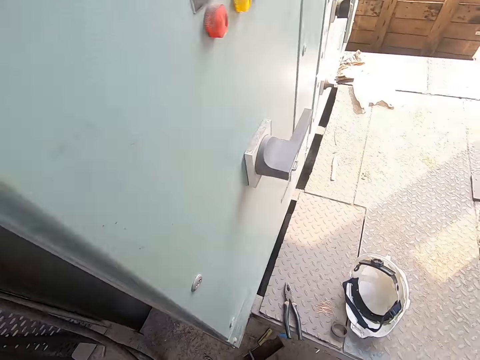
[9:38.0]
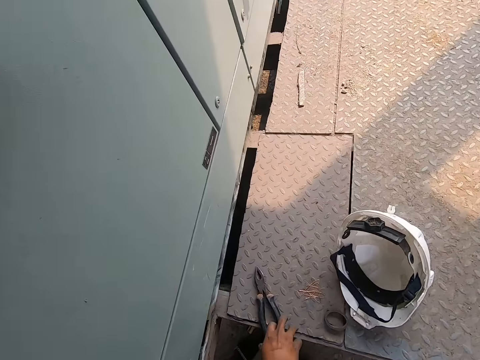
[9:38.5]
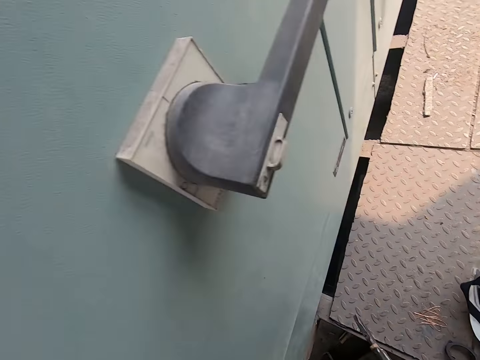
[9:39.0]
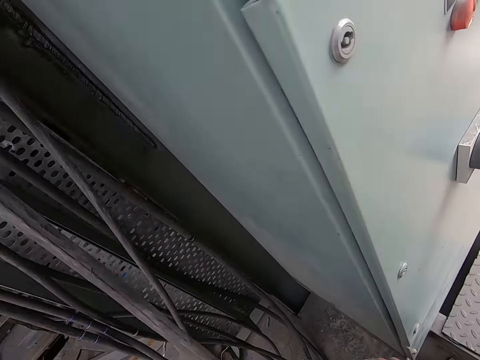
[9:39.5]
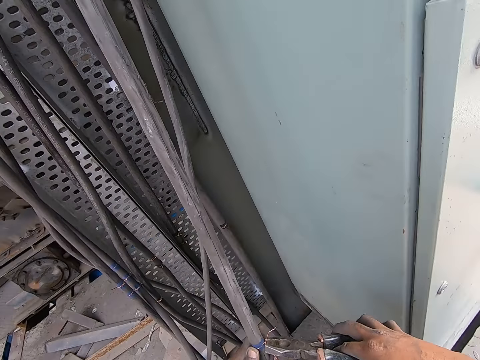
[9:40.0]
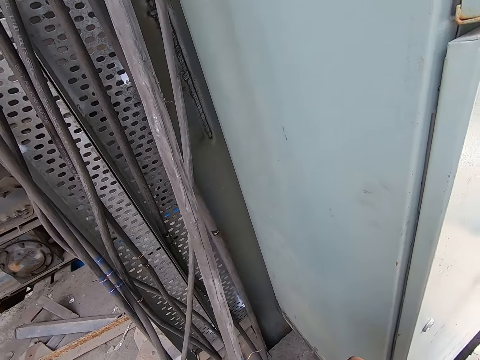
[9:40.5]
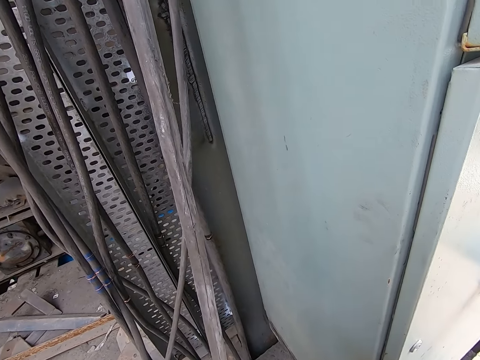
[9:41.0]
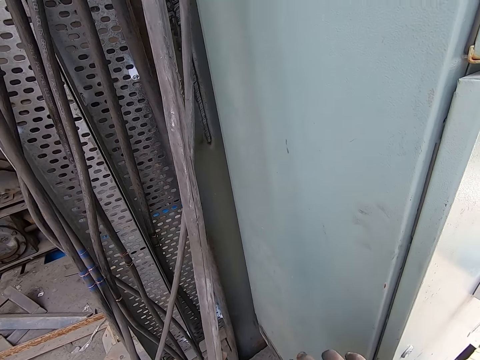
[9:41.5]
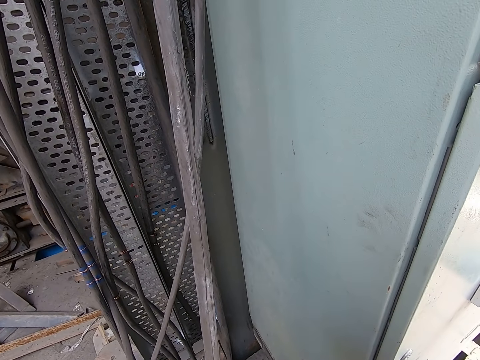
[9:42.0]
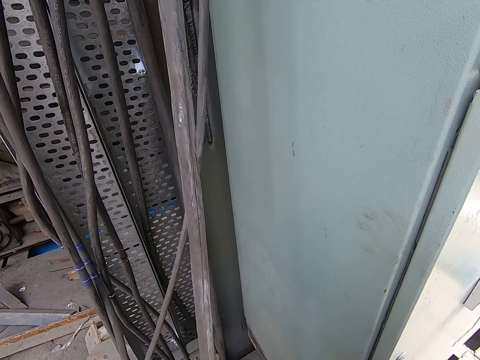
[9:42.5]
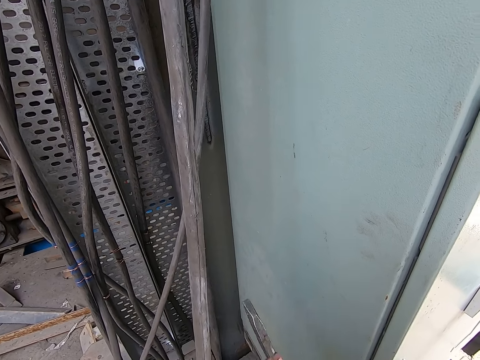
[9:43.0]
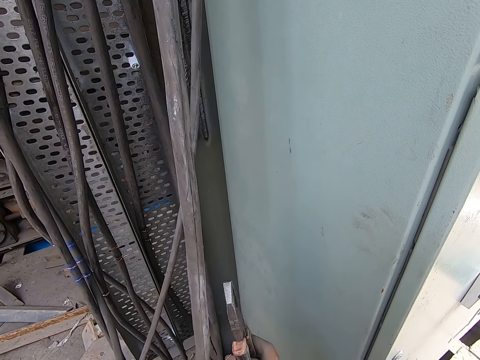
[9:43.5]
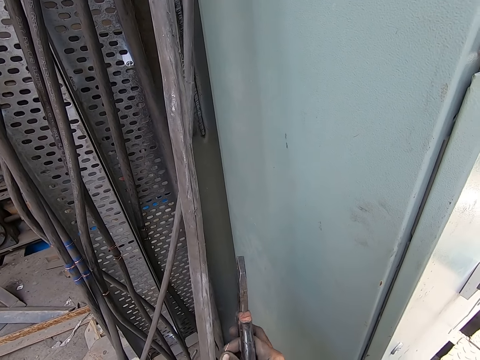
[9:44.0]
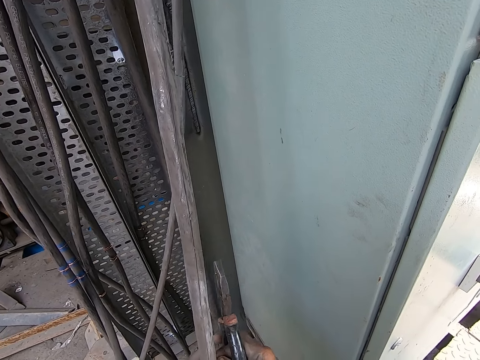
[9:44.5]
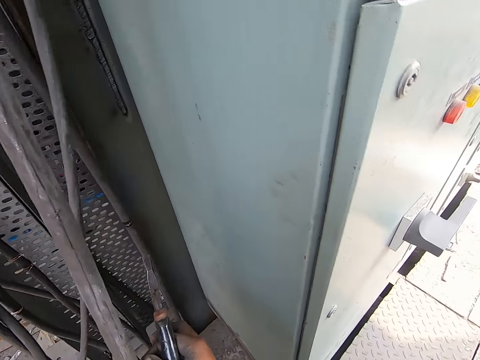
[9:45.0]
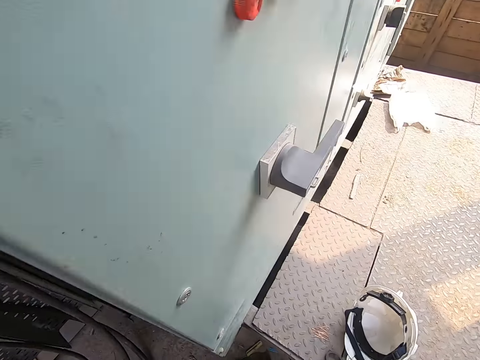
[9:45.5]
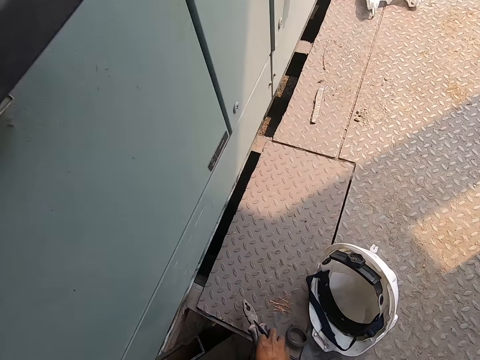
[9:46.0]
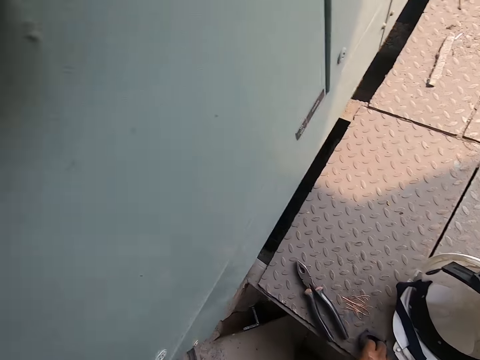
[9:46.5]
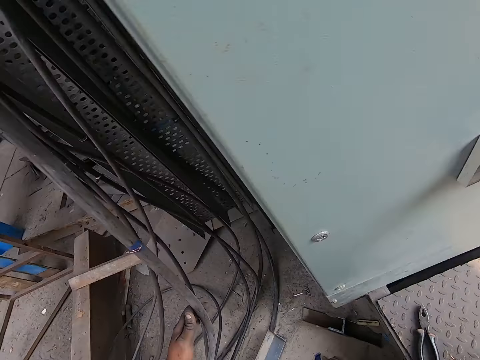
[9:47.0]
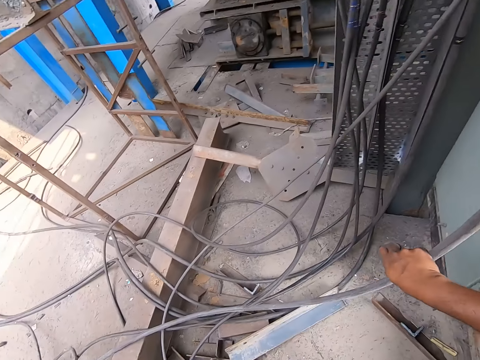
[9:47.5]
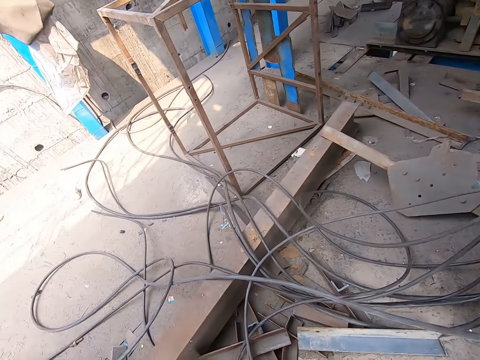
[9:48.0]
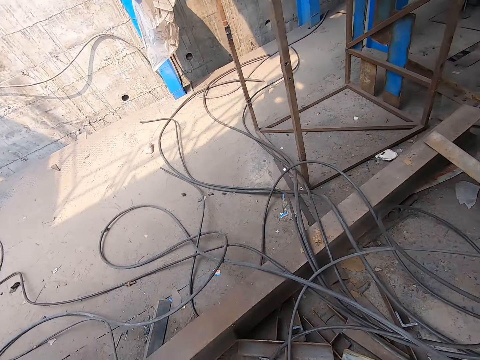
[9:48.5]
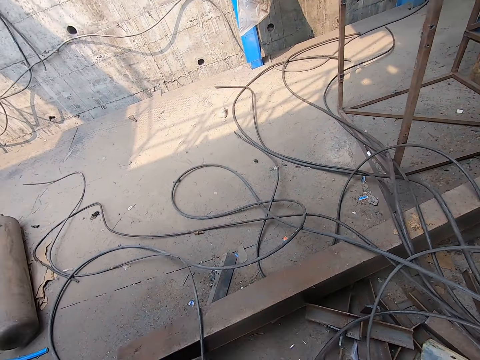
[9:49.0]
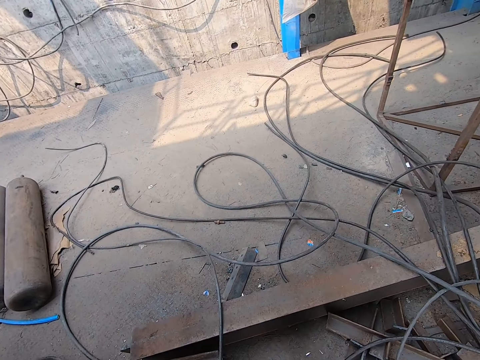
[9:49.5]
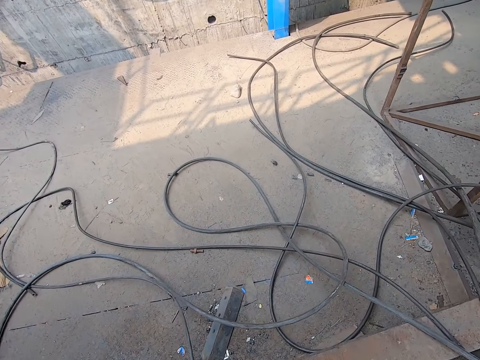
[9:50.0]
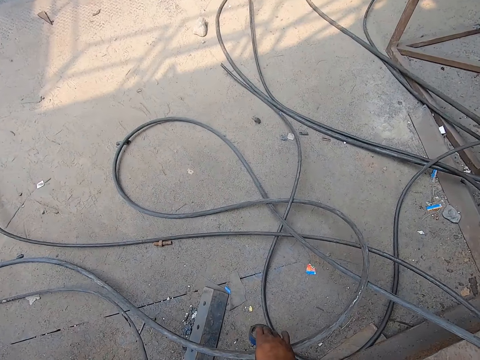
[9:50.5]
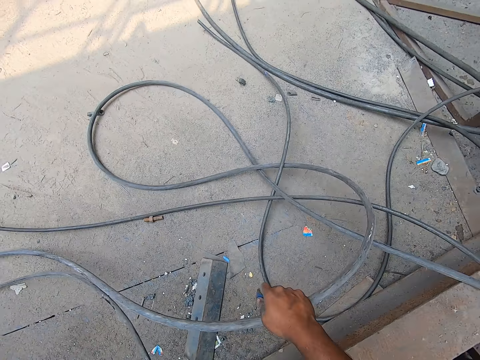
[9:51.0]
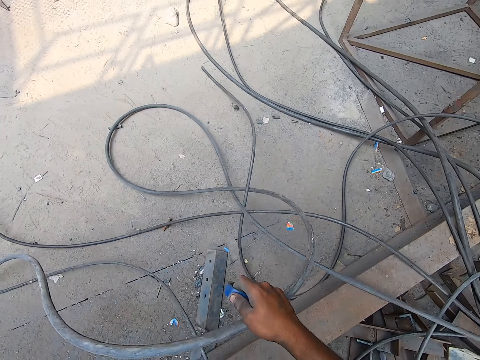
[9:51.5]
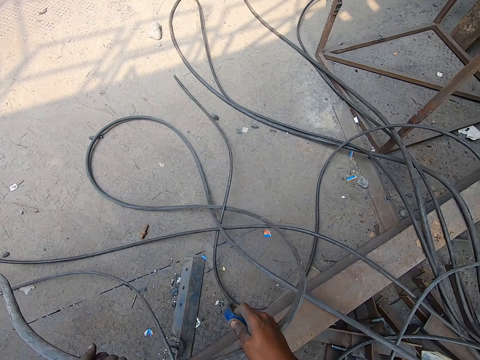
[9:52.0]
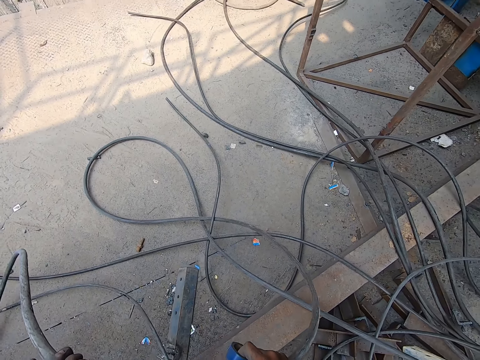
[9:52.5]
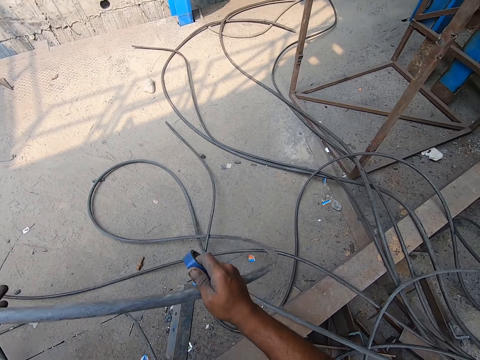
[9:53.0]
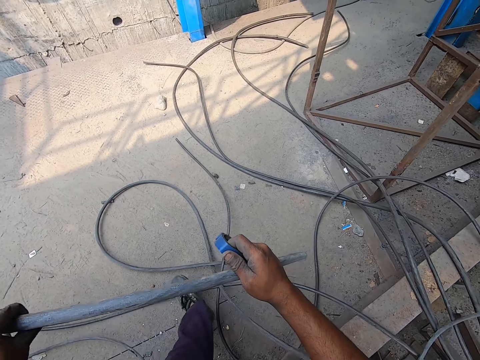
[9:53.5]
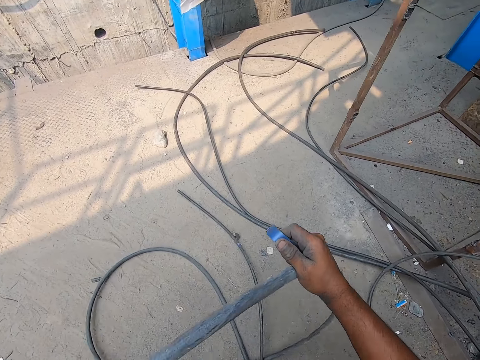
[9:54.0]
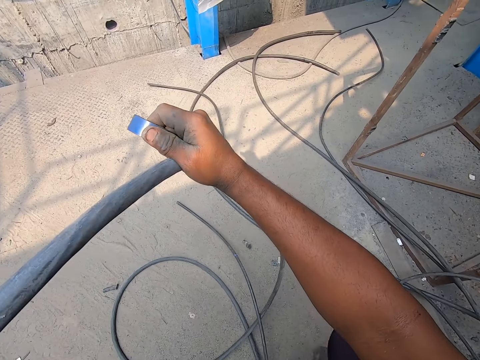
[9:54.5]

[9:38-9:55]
The camera wearer picks up the pair of pliers from the metal platform with his right hand. He tightens the copper wire or cable tie with the pair of pliers in his right hand. He tightens the cable tie with the hand. He rolls the hose with the copper wire in both hands. He drops the pair of pliers on the metal platform with his right hand. He picks up the duct tape from the metal platform with his right hand. He holds the cable. He walks at the site. He picks up a cable. He holds a power cable with his right hand. He holds the hose with both hands.

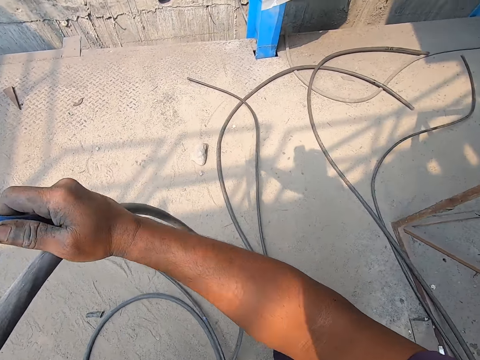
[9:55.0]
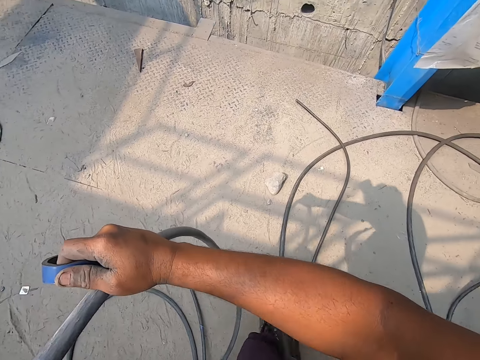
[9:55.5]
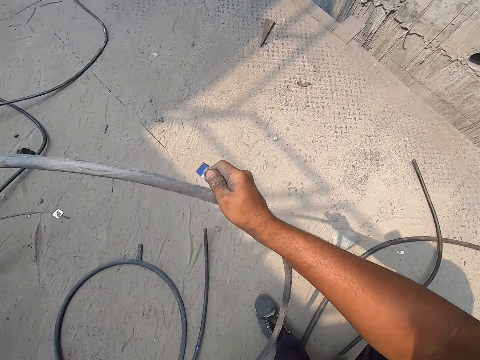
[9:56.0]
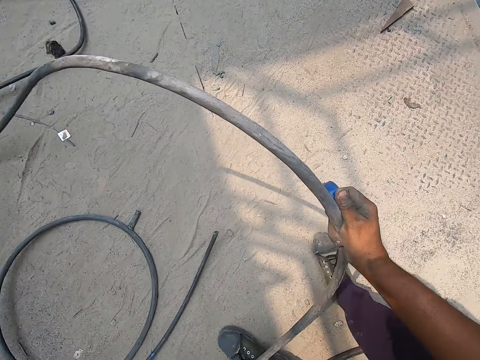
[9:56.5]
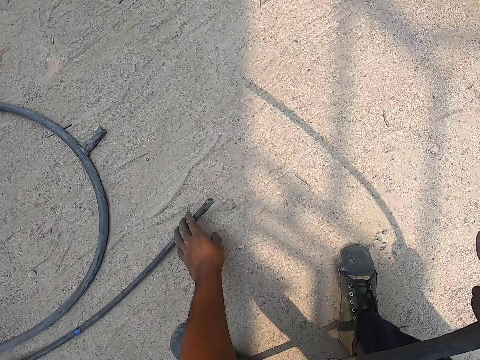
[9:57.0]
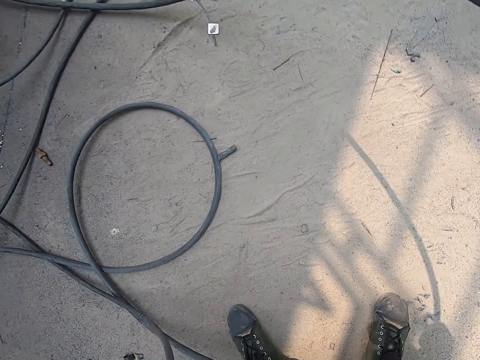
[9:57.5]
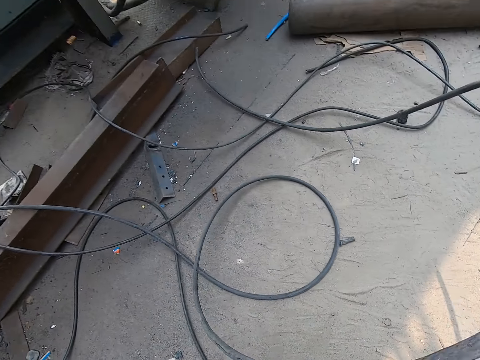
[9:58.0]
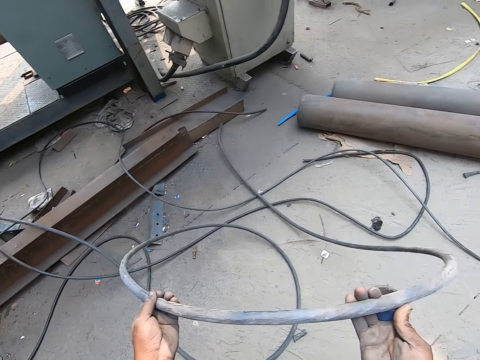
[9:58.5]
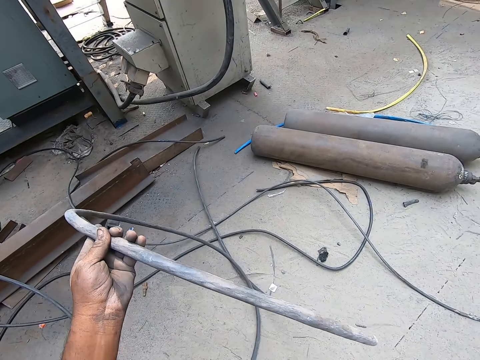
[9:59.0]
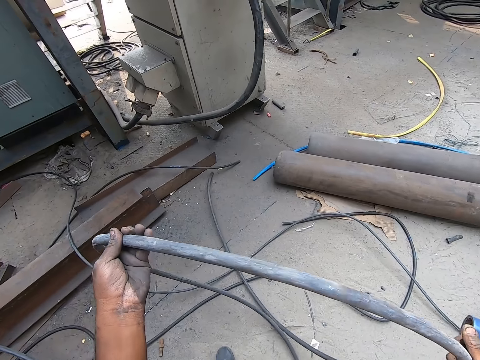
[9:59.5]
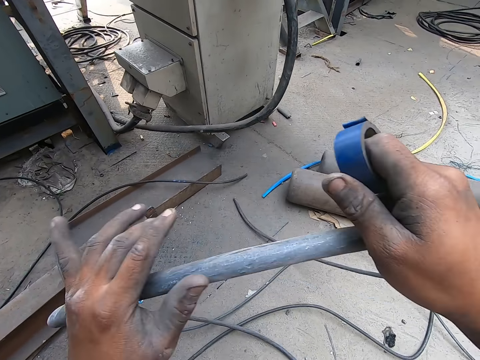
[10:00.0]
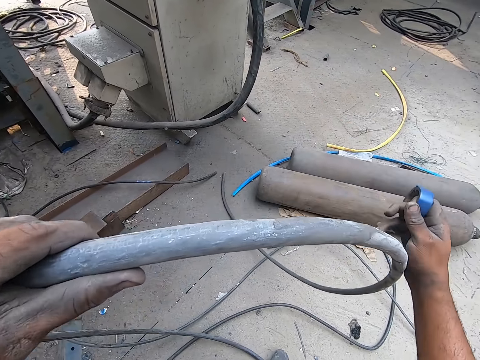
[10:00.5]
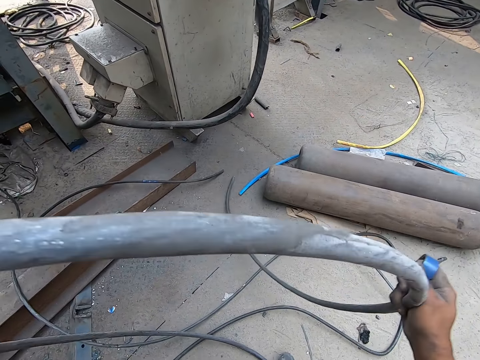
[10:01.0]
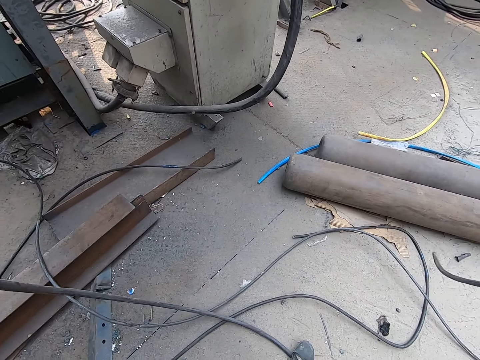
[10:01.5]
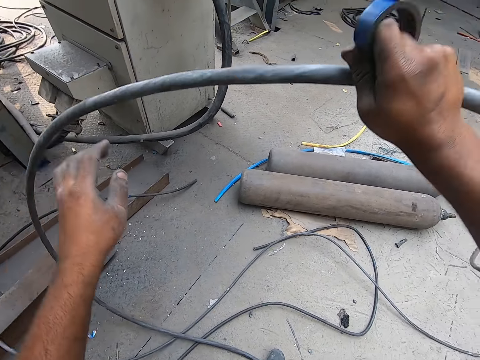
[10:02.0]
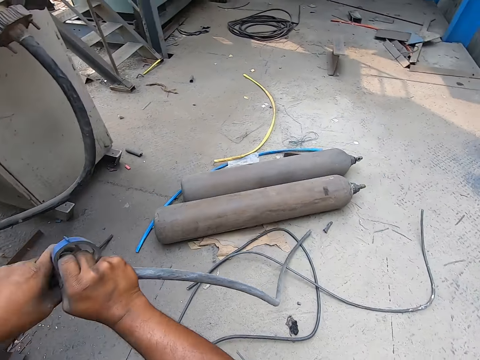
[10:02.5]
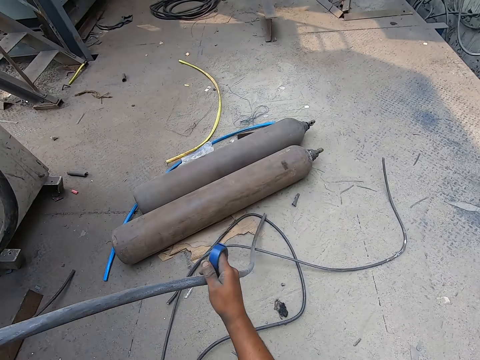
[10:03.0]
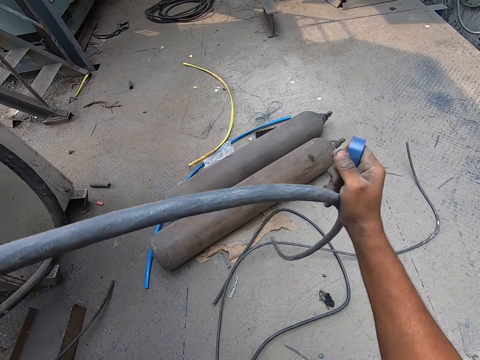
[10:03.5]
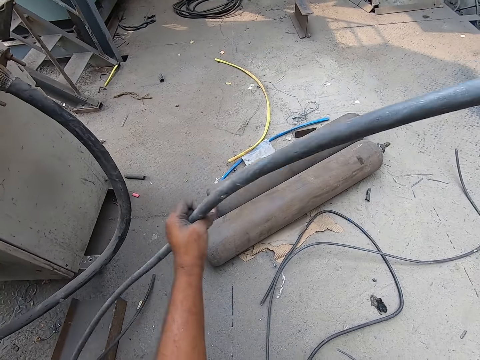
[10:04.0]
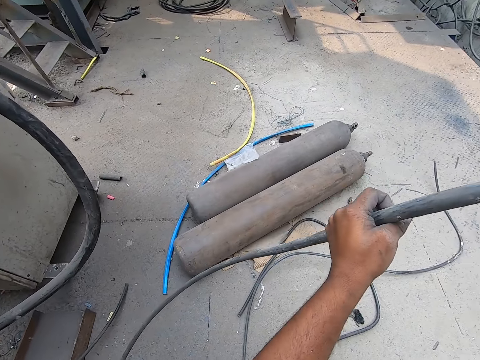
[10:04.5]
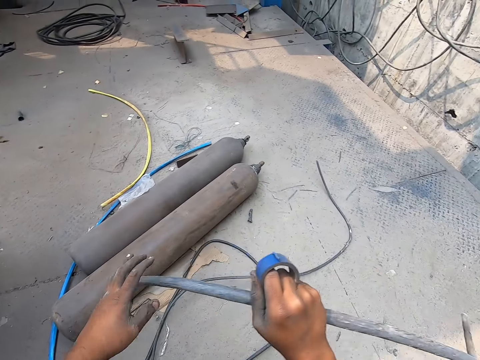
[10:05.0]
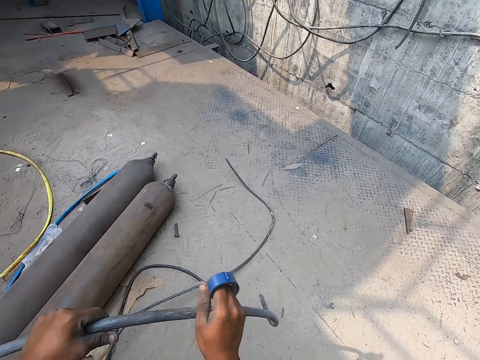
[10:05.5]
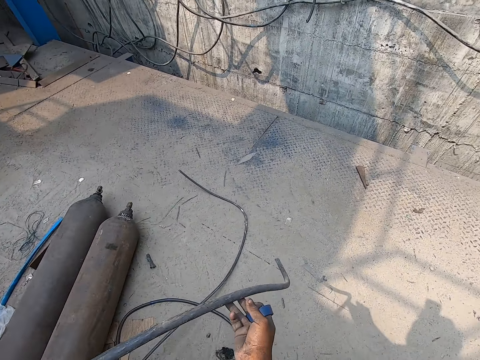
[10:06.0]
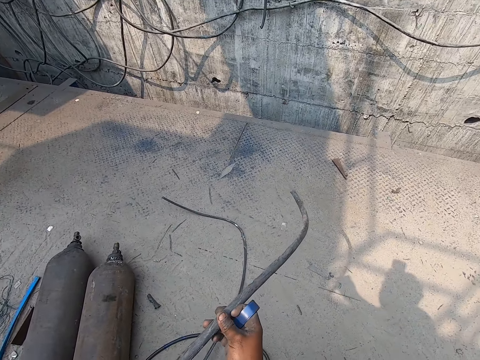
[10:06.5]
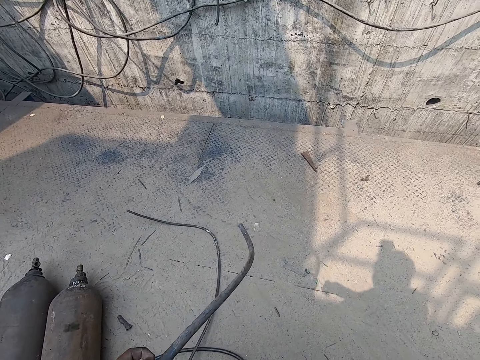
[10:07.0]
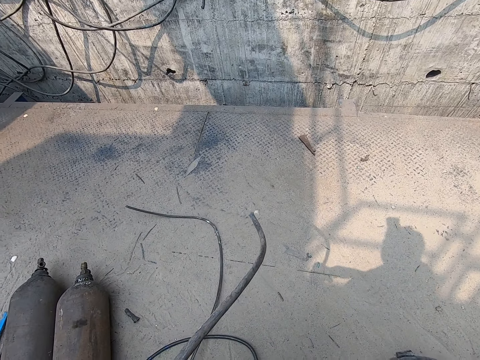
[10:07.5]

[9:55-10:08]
The camera wearer moves a cable on the floor. They hold the cable with both hands and move the cable.
